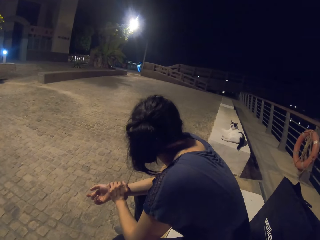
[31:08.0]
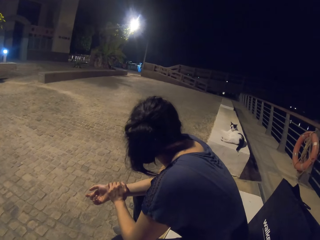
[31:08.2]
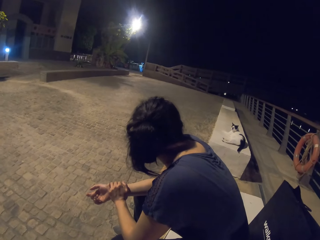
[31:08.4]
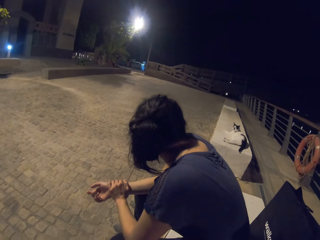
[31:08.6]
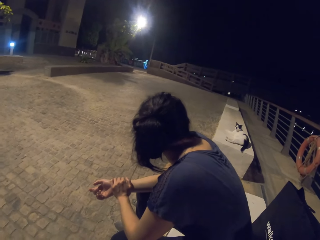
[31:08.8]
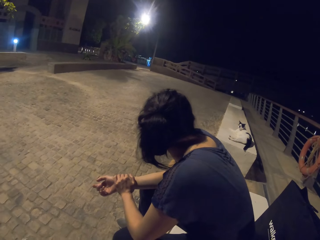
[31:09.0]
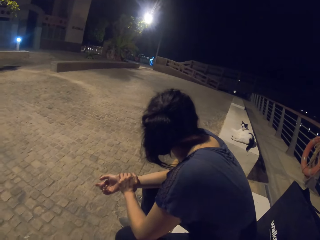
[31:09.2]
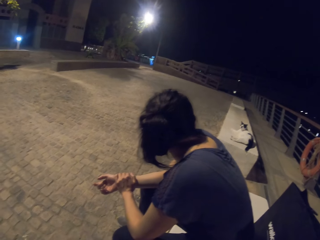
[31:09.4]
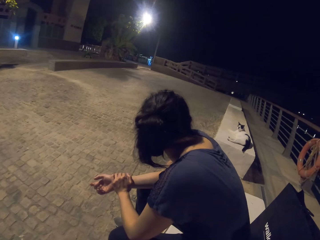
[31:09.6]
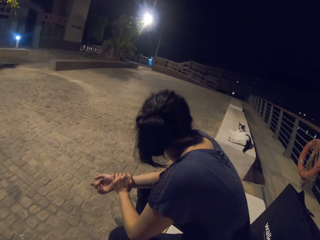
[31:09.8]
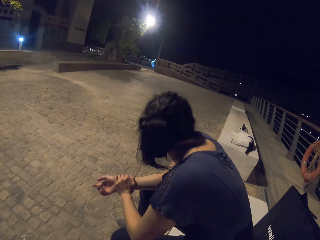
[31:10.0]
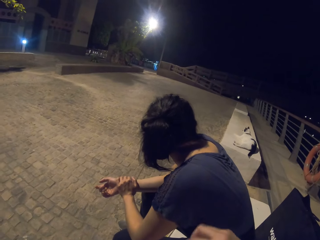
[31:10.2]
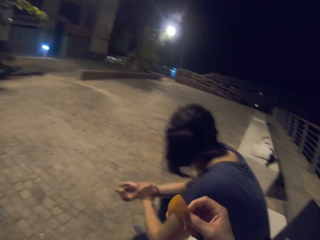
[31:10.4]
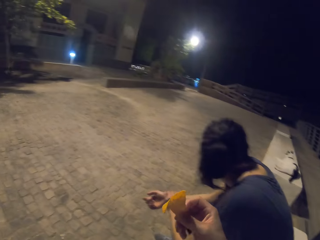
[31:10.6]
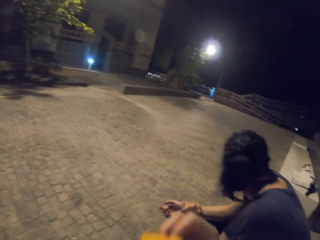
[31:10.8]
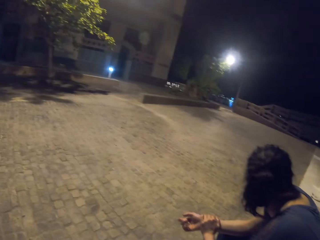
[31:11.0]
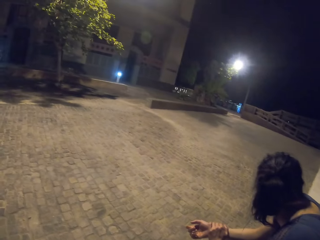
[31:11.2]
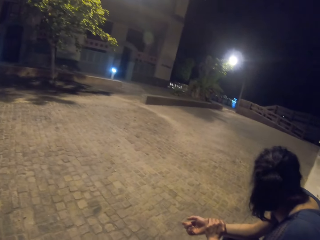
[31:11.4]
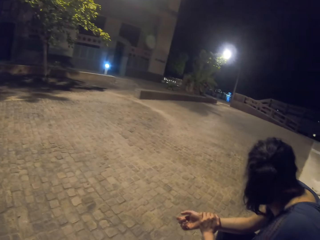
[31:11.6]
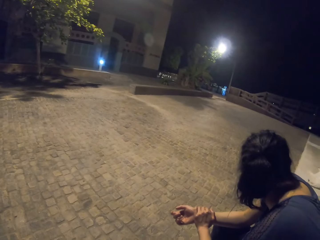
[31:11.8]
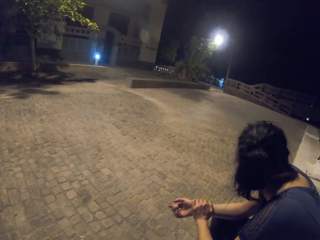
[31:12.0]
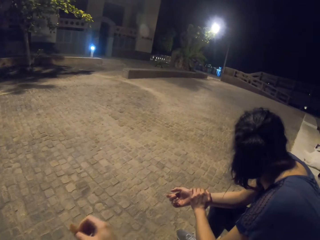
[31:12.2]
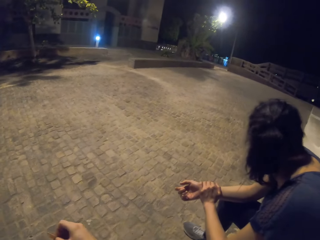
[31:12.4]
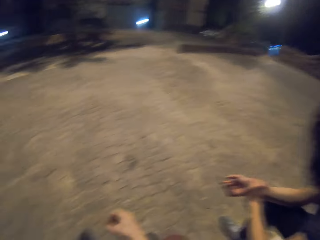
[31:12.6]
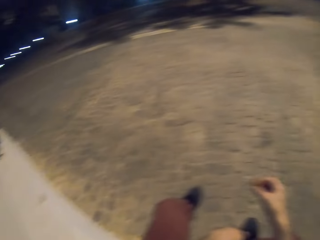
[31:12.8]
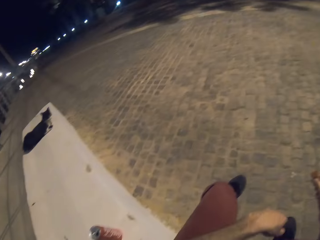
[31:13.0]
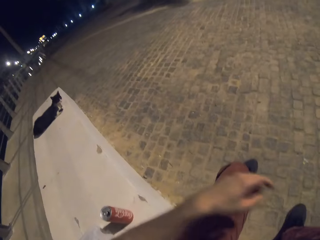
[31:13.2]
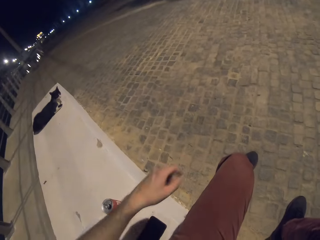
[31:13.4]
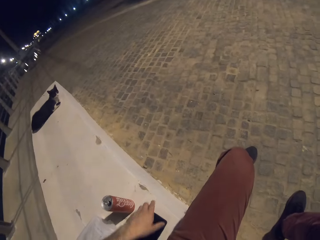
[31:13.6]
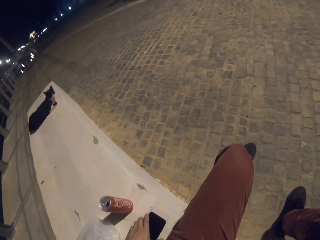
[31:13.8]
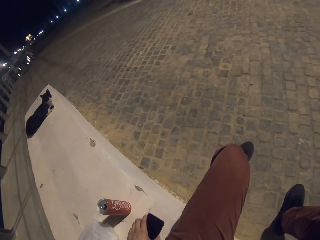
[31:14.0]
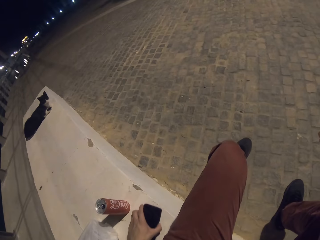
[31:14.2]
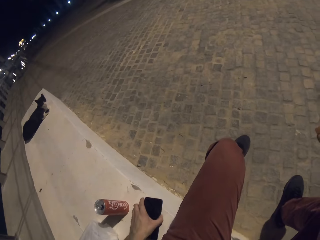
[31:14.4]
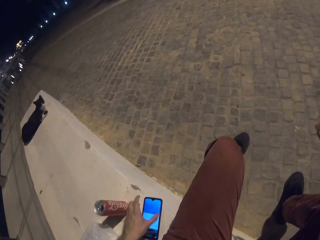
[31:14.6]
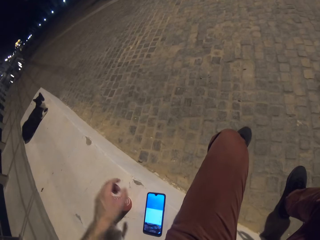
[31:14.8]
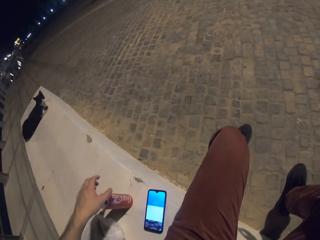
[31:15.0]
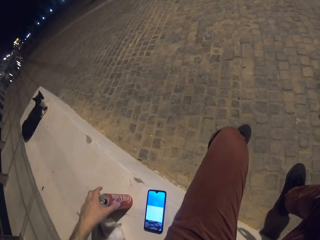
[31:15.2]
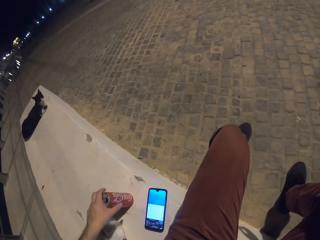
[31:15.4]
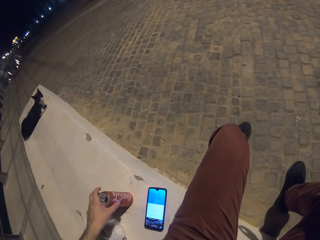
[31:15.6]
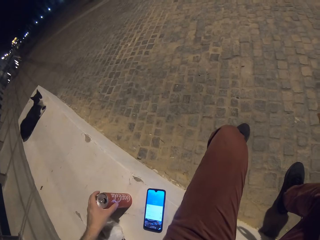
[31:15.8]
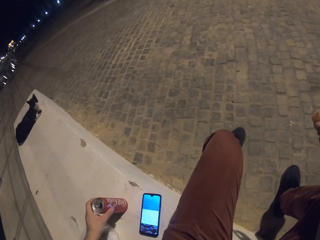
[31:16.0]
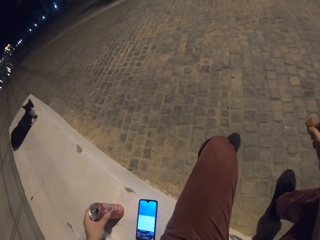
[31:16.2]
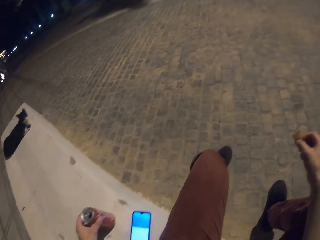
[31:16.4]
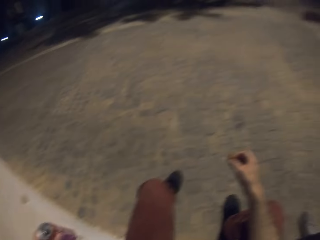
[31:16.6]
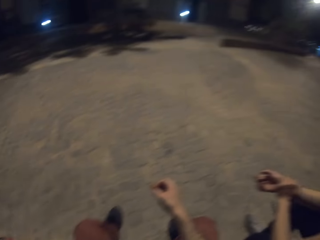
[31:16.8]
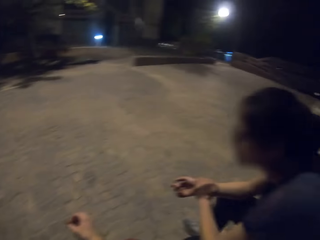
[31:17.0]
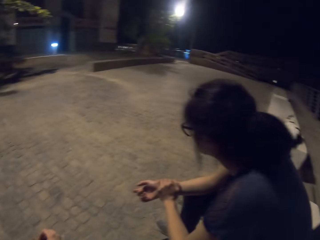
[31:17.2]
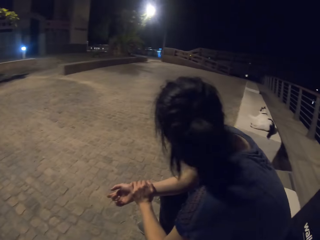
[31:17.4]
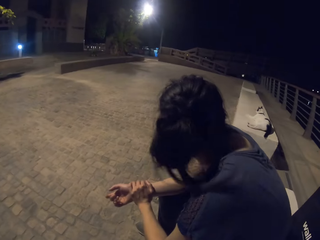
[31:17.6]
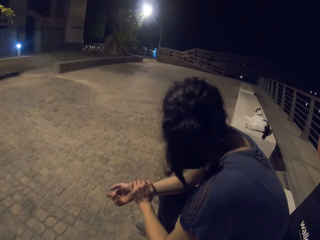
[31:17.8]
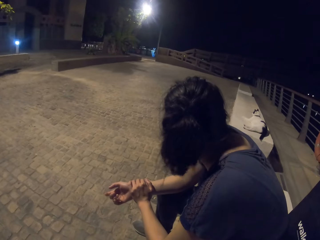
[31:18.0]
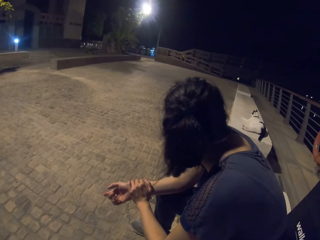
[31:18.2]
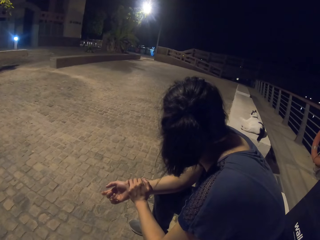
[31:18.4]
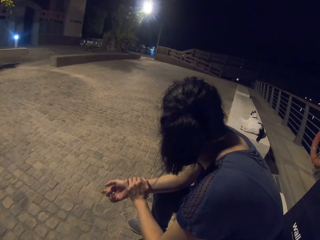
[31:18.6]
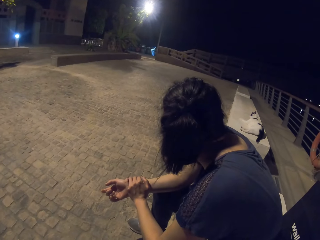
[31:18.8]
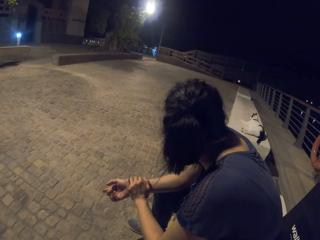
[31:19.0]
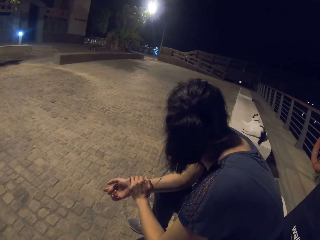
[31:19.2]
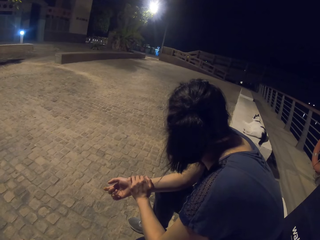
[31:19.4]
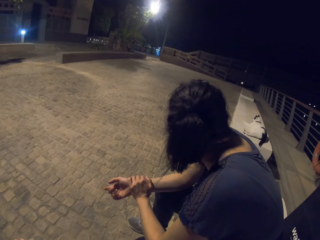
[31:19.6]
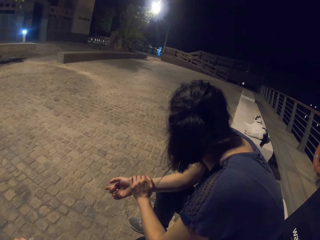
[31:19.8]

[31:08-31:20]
The camera wearer moves his hand. He takes a crisp. He presses the phone. He holds the phone. He takes a can of soda.

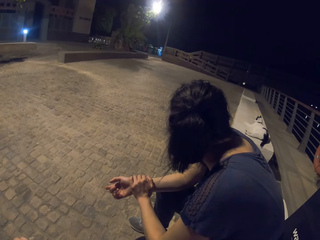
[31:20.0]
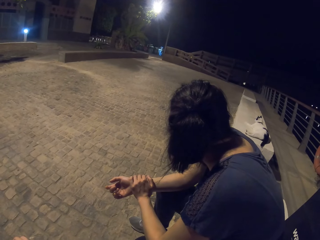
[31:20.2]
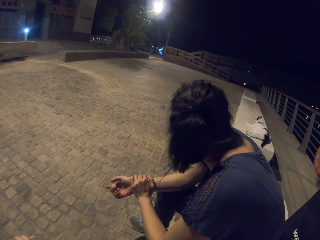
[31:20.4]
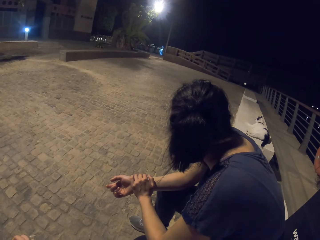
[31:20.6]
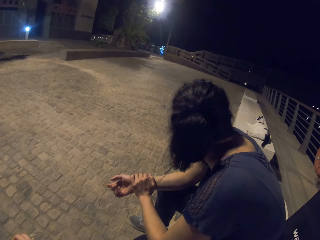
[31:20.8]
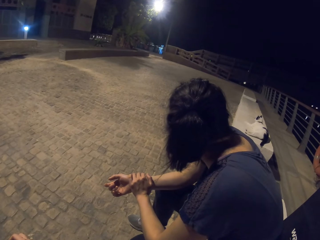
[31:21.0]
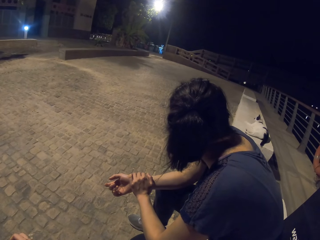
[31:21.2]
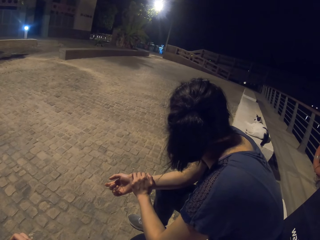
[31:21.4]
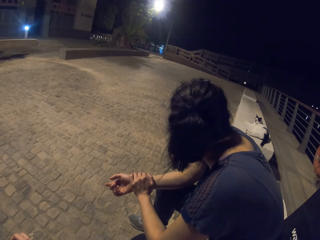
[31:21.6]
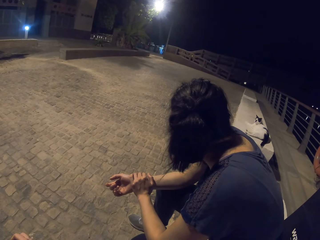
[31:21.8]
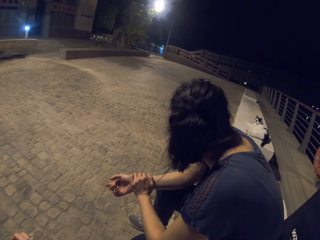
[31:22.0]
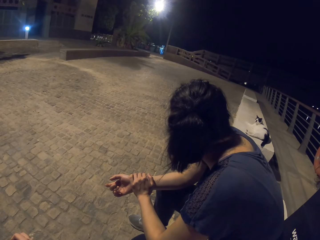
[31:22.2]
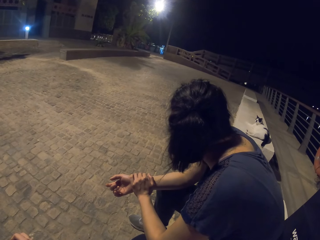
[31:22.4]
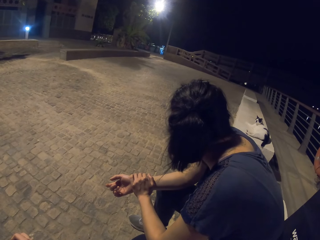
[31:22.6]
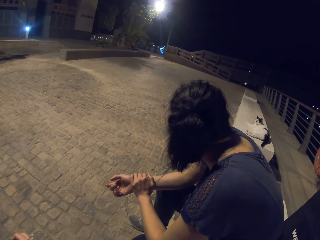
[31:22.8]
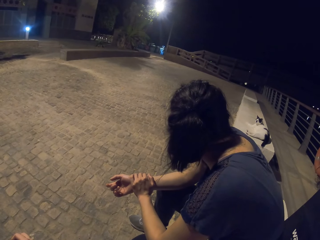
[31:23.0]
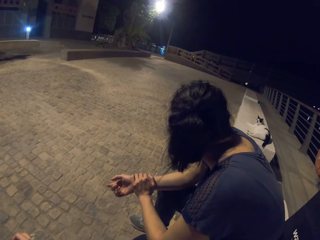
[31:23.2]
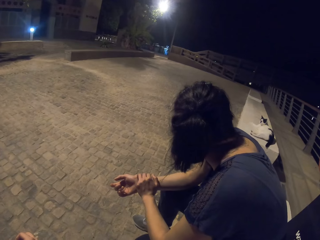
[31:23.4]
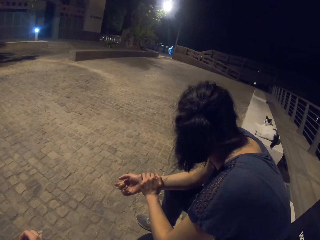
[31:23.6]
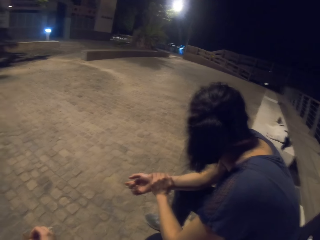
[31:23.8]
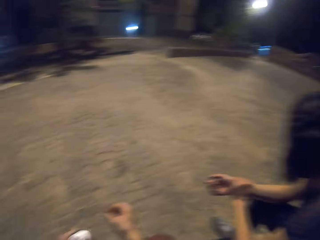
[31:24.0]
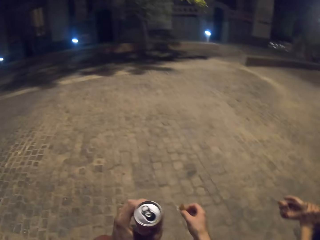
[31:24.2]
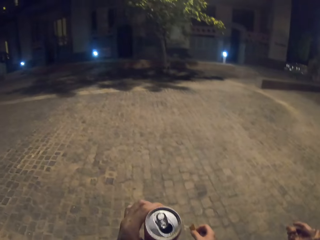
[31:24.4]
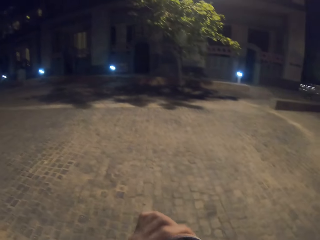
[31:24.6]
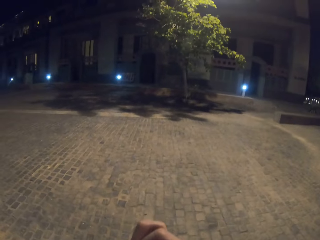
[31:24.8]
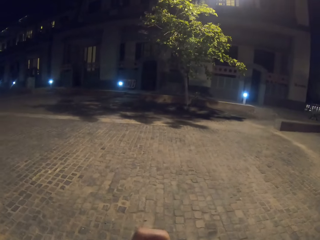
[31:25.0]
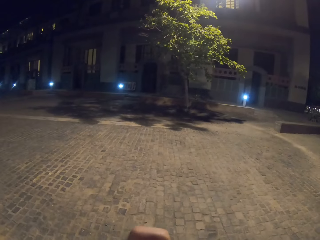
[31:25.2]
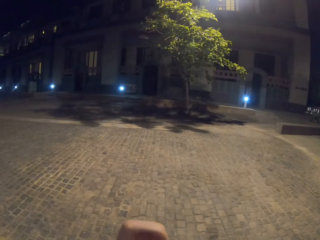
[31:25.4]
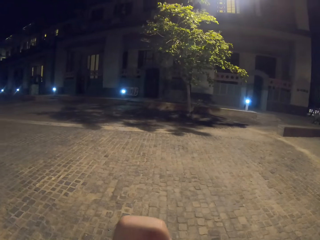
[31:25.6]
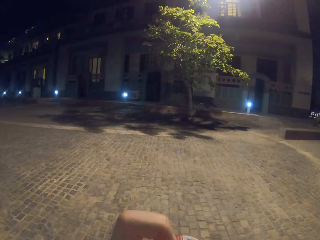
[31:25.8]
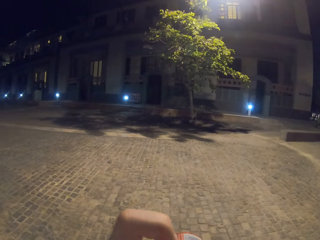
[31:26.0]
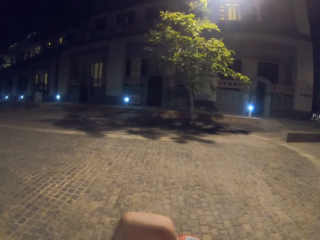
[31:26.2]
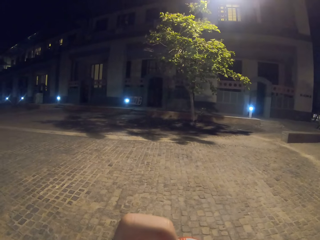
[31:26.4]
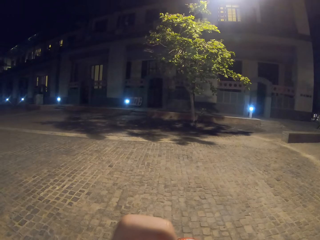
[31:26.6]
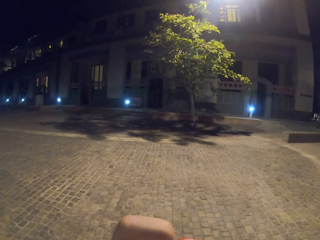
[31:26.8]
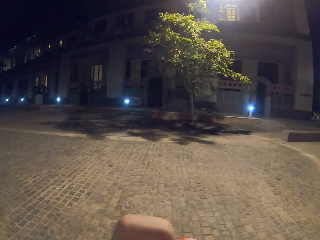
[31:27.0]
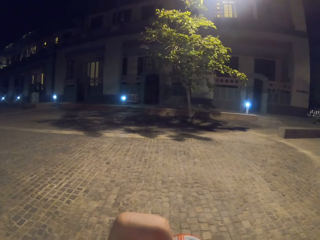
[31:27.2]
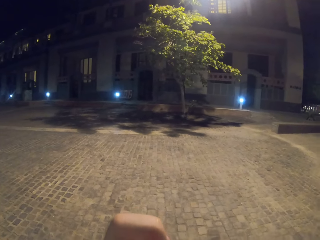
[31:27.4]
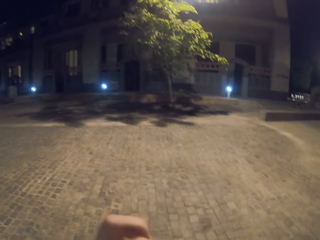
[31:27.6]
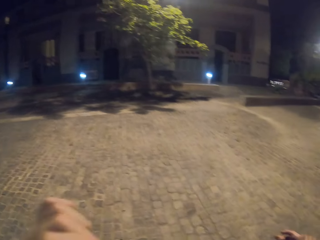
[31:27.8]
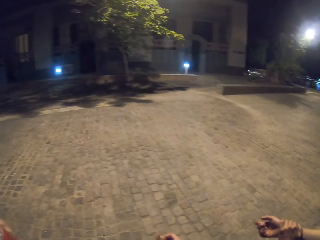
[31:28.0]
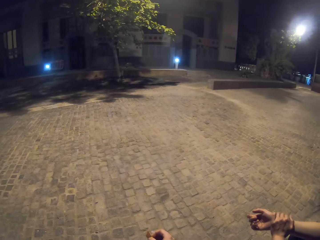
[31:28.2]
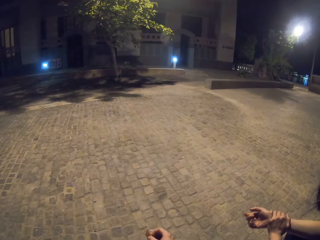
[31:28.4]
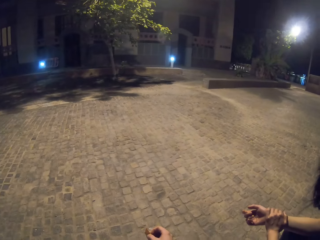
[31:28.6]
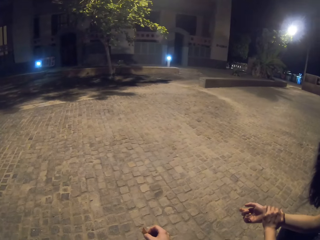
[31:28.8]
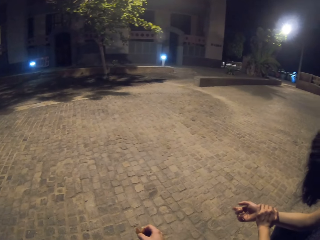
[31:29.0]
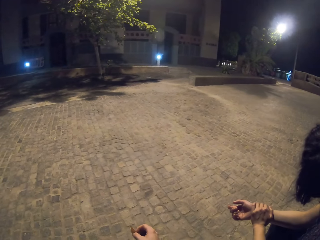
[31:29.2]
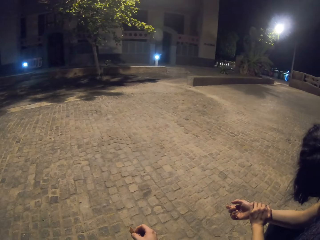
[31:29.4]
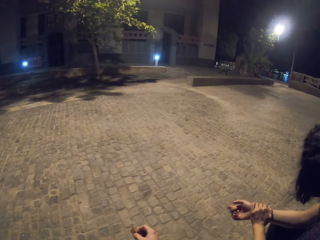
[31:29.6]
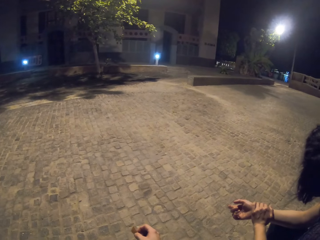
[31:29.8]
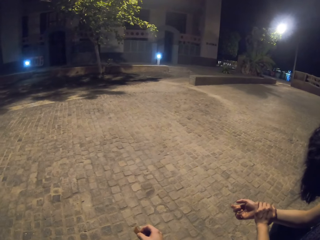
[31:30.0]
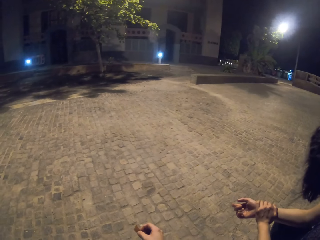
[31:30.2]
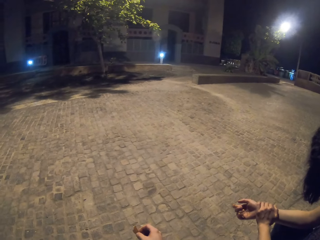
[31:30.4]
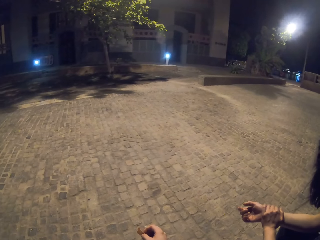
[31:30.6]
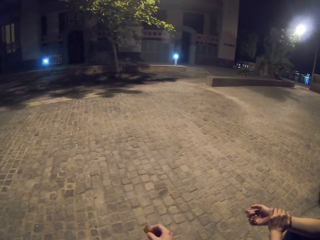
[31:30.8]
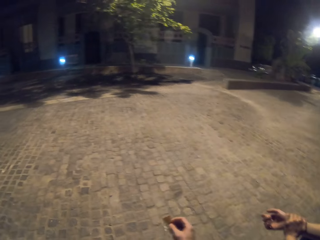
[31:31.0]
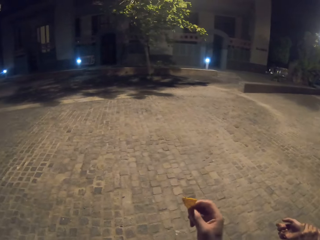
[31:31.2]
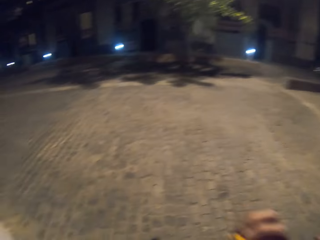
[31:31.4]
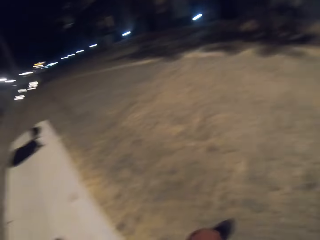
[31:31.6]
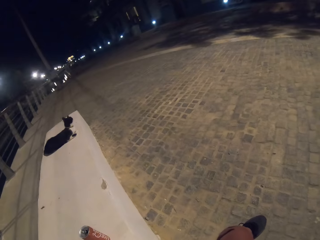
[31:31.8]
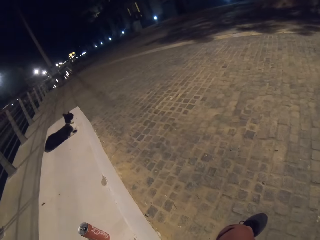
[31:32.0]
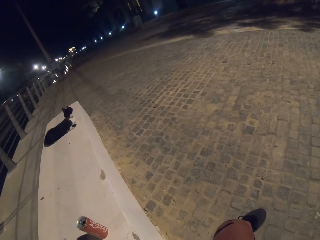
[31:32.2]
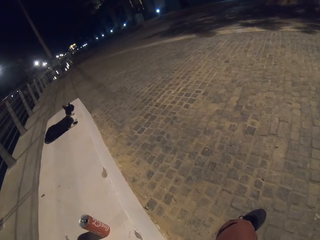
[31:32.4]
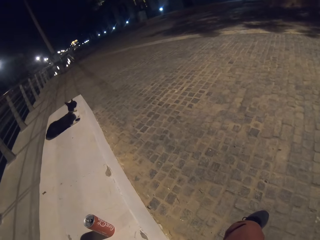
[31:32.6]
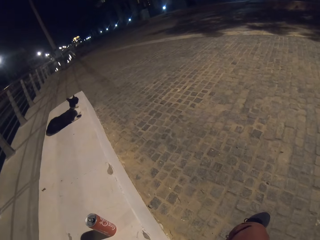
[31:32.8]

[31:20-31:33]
The camera wearer looks on the other side. They lift the can. They sip the soda. They eat the crisp. They look on the other side.
